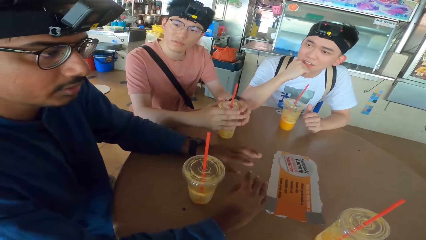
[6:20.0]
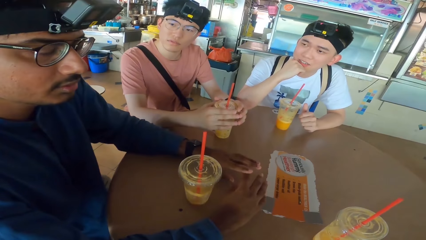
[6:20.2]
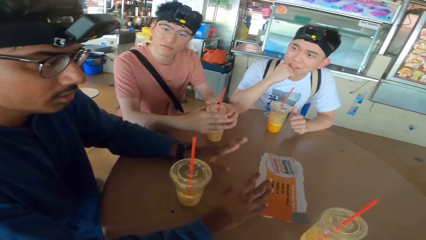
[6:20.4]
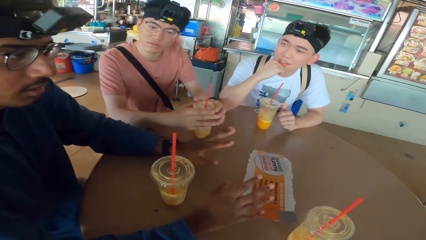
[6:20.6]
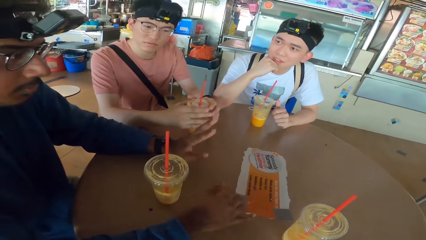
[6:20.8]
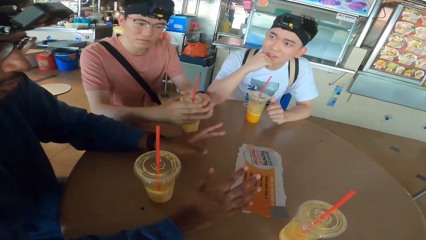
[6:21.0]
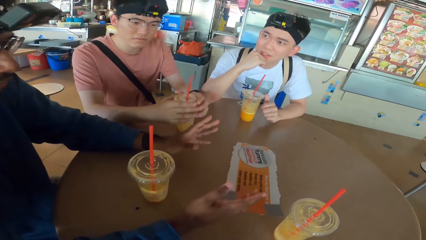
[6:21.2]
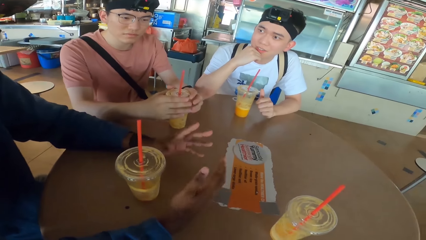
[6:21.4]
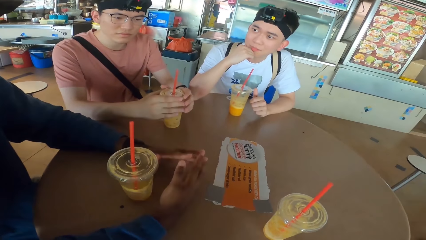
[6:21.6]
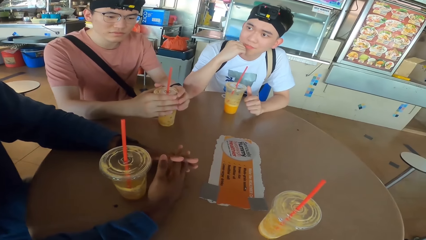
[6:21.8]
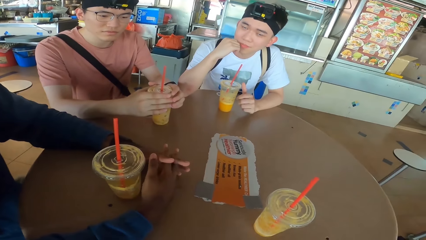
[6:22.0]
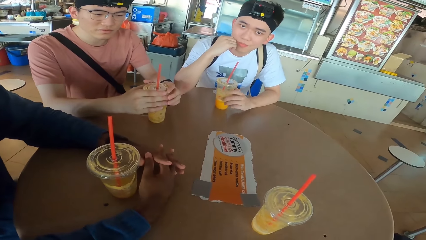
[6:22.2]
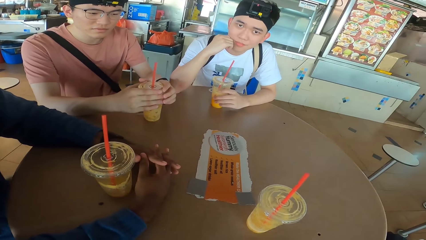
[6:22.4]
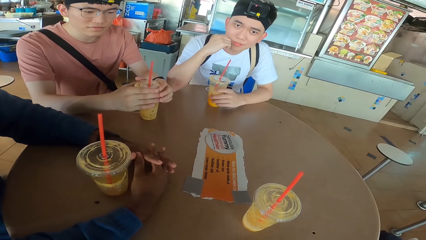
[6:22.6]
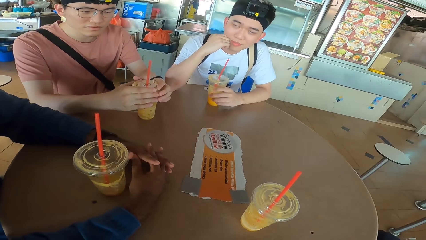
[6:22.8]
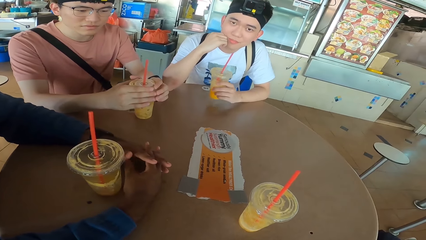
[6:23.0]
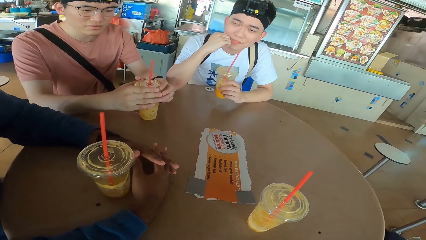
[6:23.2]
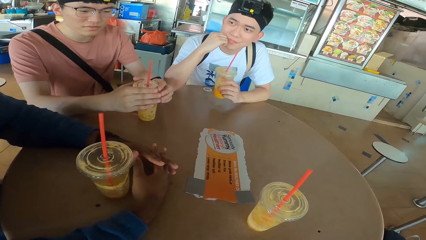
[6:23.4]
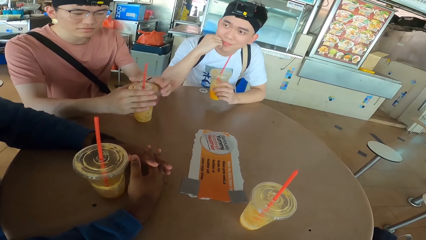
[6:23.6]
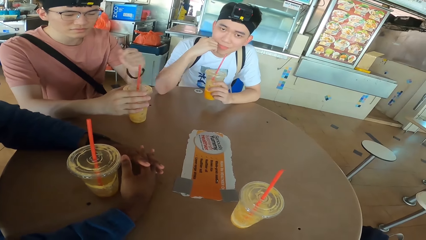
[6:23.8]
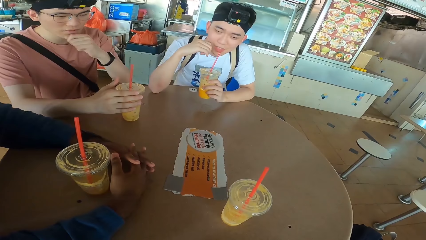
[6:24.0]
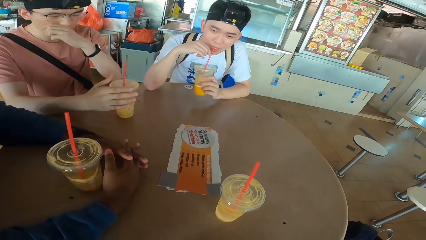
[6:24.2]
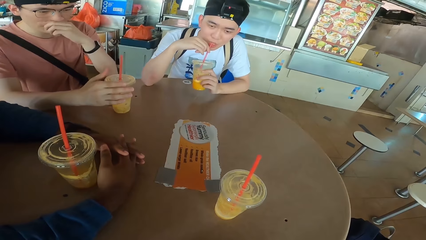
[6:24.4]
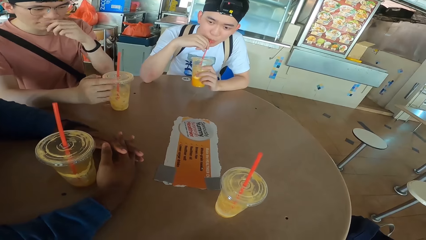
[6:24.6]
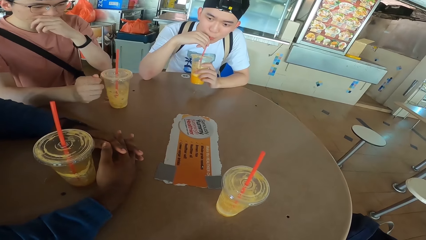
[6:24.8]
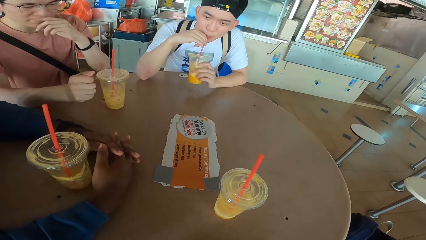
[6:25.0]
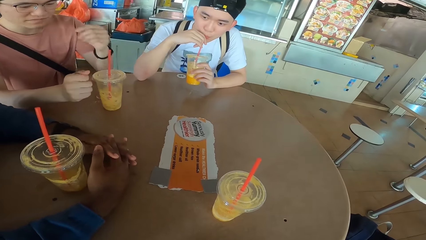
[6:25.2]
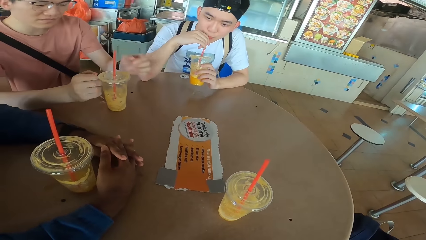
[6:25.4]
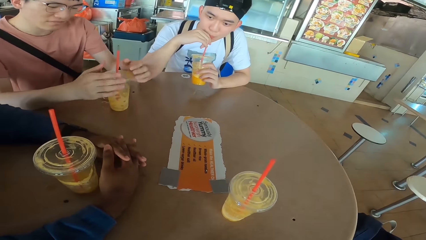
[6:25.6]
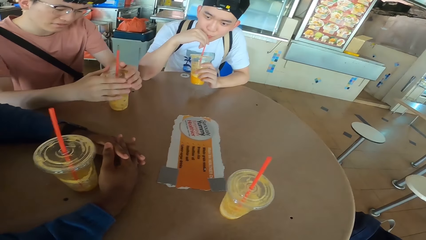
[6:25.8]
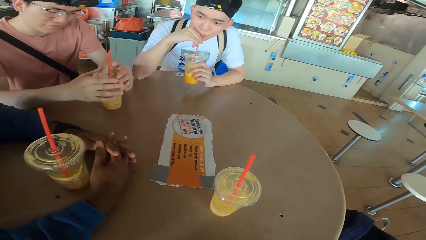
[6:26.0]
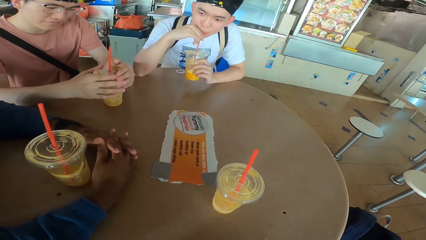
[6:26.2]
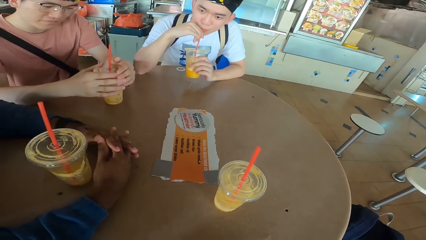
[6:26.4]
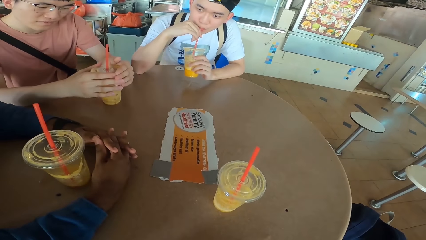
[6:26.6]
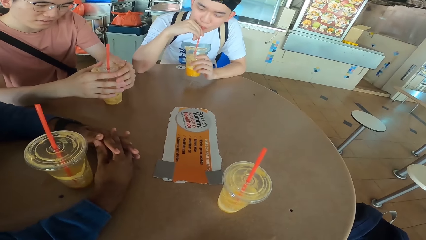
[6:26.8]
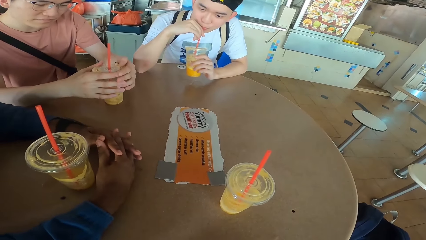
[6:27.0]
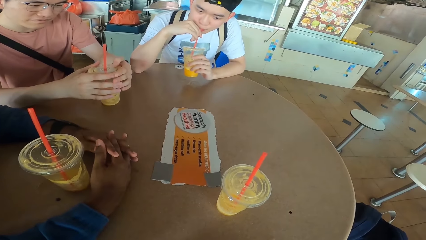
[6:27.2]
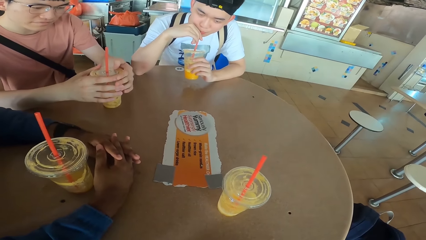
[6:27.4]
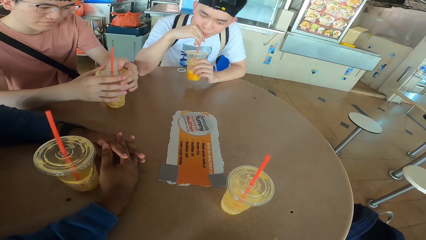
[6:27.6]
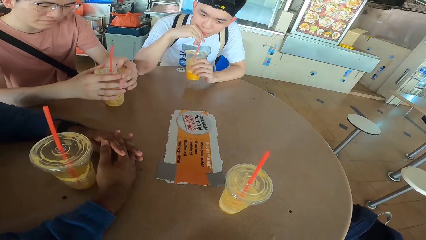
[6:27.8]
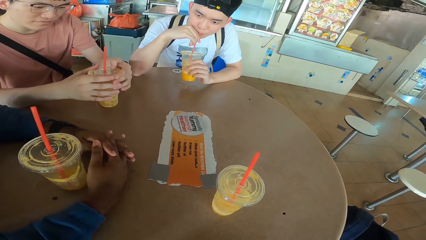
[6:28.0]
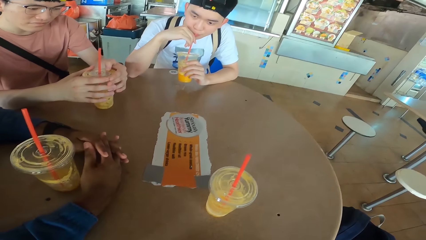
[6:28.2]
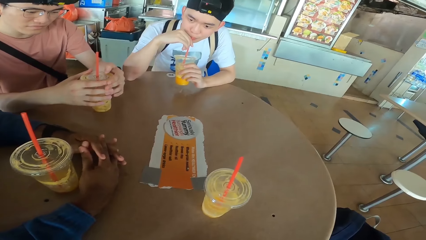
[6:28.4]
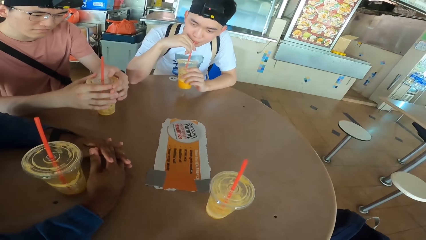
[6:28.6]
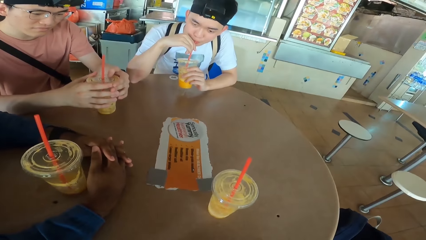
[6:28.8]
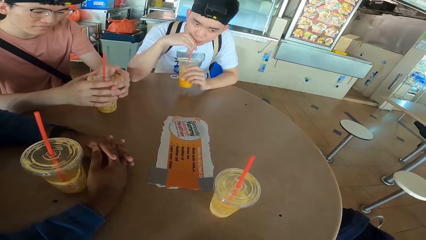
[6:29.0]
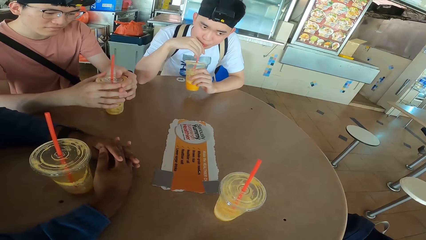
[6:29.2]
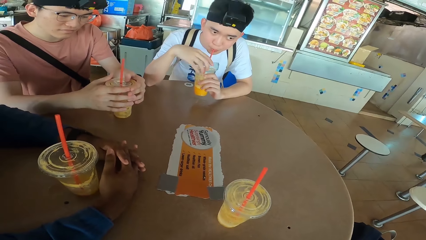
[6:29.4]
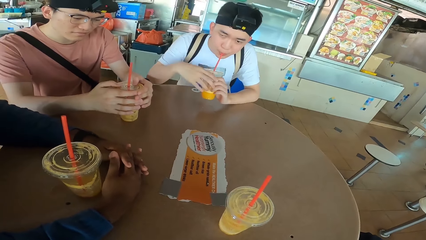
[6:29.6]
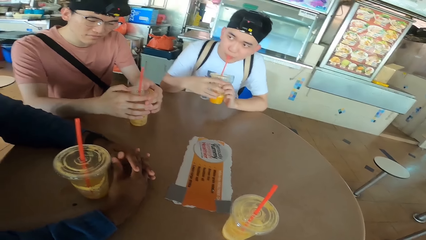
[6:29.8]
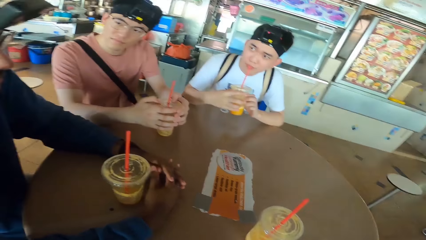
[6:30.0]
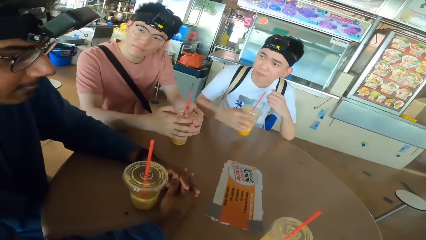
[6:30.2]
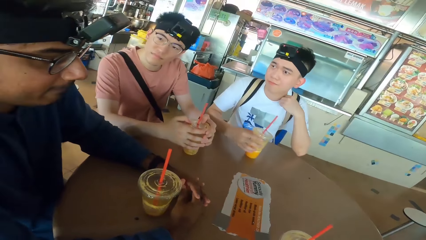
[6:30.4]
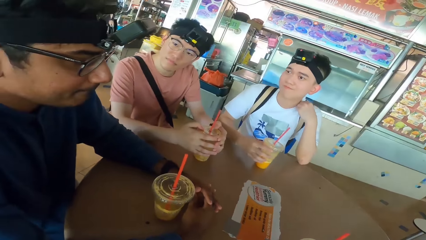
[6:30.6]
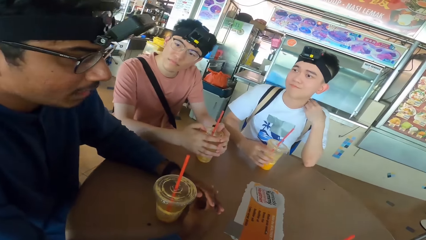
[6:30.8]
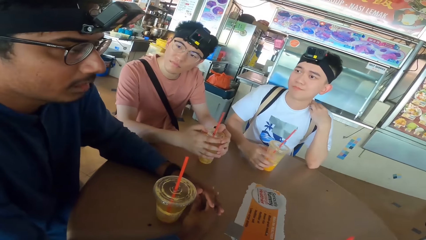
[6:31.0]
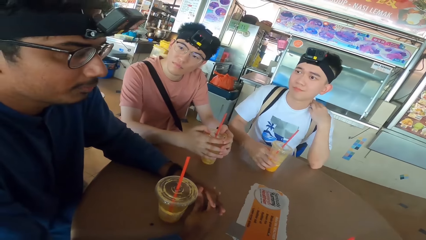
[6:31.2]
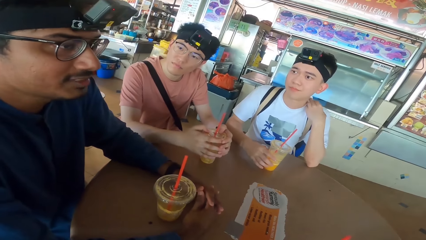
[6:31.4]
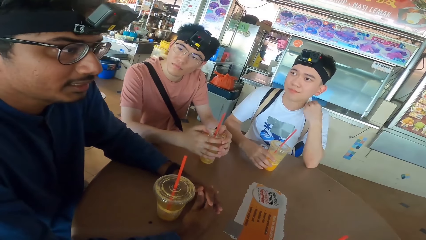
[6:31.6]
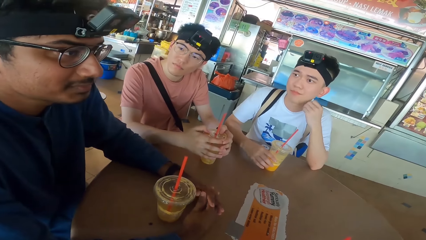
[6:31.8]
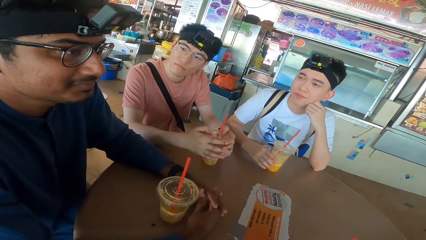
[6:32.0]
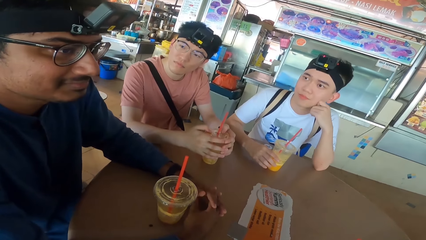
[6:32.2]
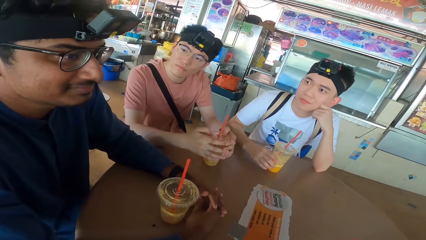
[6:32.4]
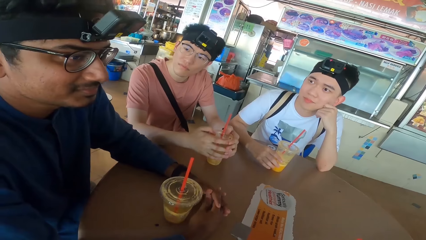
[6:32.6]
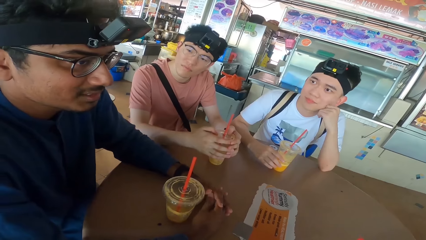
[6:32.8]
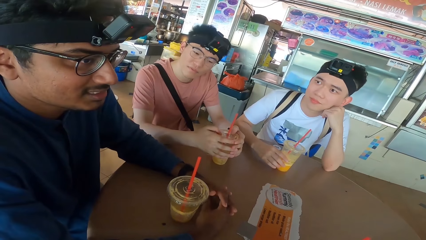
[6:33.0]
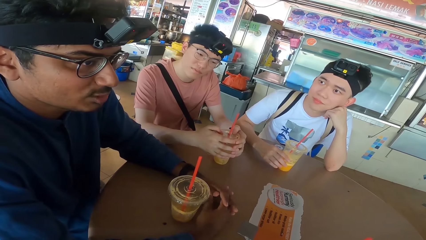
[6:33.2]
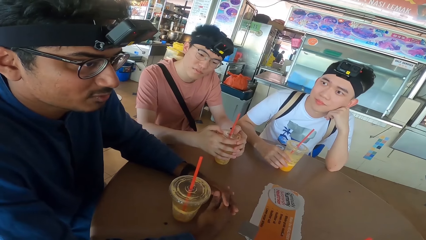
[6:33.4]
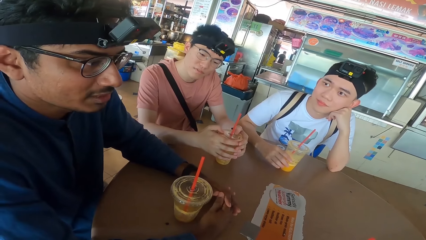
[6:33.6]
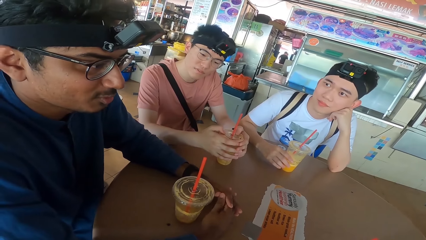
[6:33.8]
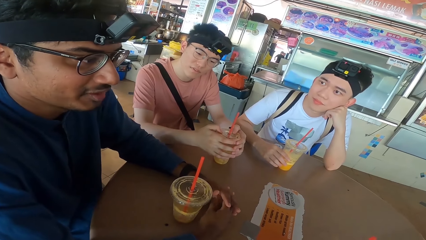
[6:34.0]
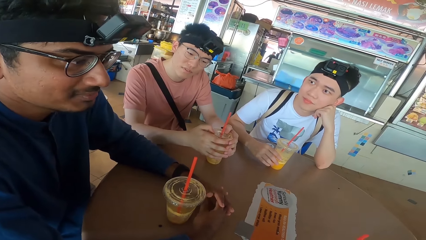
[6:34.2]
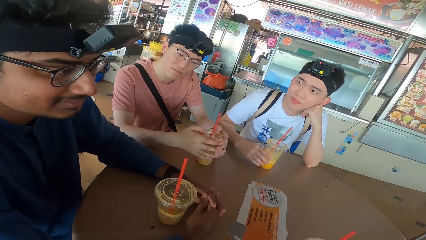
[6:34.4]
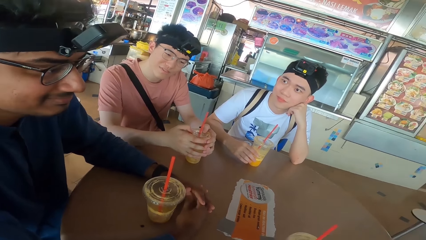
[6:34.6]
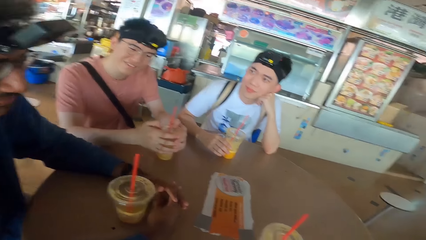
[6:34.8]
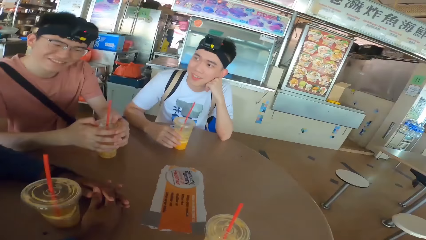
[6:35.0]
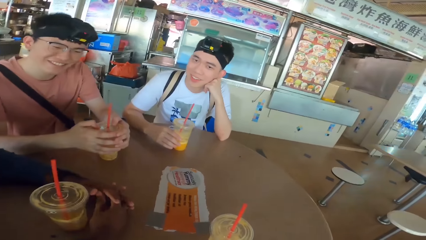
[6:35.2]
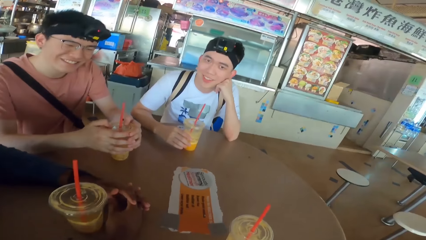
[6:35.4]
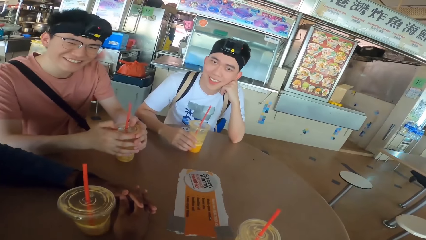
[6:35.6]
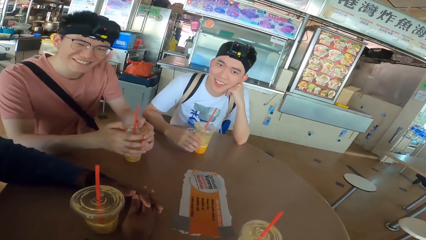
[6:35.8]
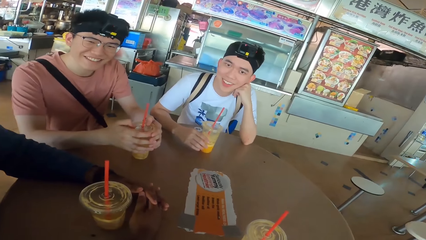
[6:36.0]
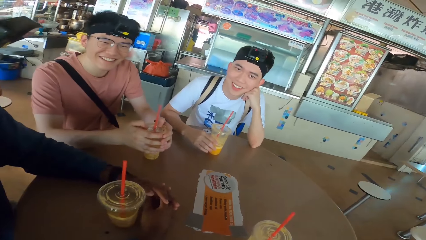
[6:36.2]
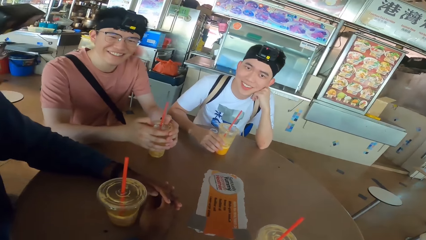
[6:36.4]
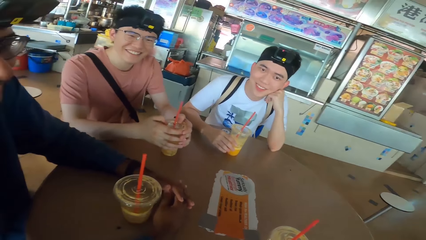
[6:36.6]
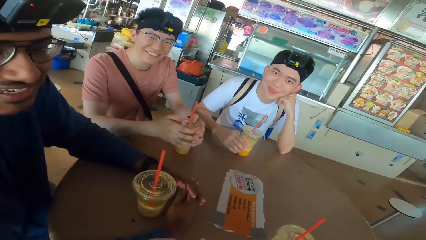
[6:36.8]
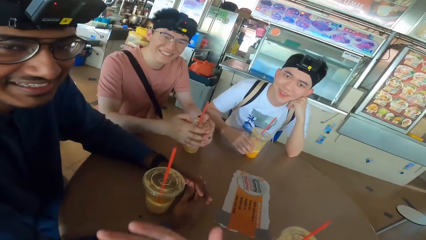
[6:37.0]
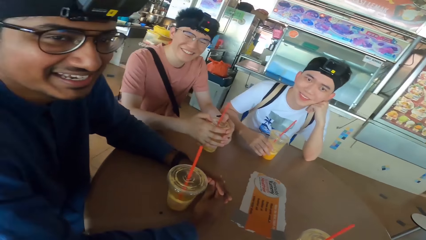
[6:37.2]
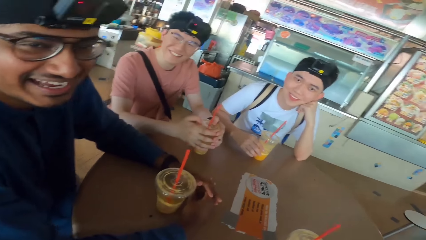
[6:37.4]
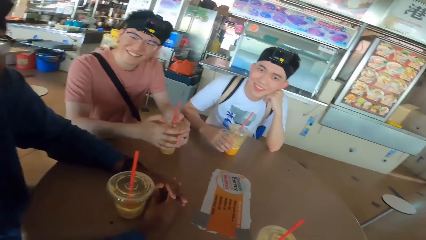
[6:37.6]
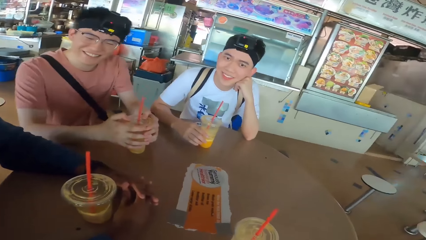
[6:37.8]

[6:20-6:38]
A person touches the disposable cup. The person sips his drink or smoothie. Another person touches his nose. The other person touches the disposable drink and holds the smoothie. The first person touches his neck, puts the smoothie on the table, and holds the head.
